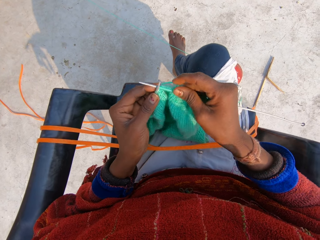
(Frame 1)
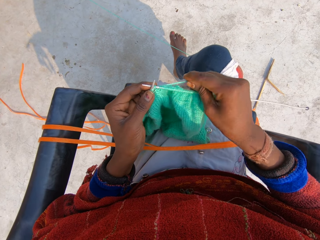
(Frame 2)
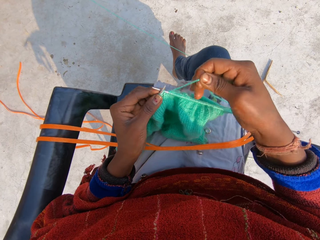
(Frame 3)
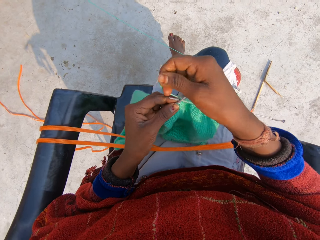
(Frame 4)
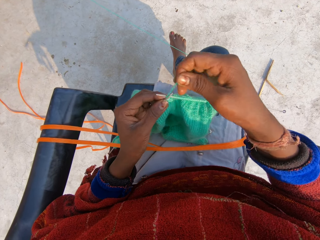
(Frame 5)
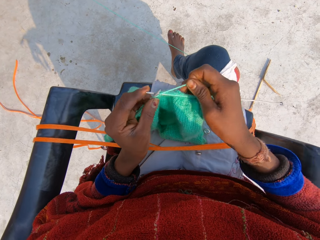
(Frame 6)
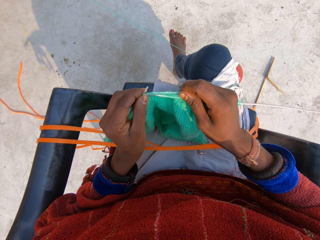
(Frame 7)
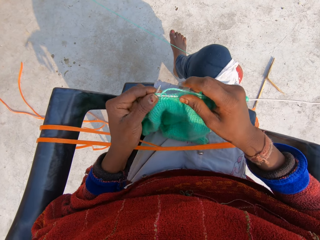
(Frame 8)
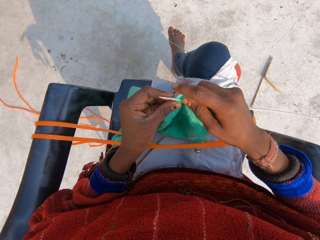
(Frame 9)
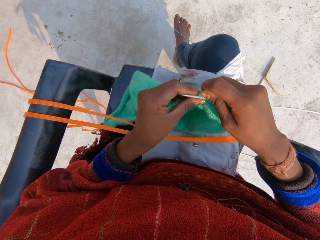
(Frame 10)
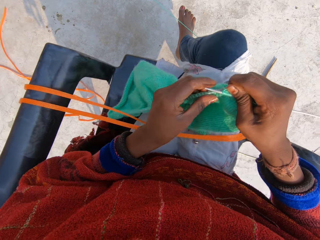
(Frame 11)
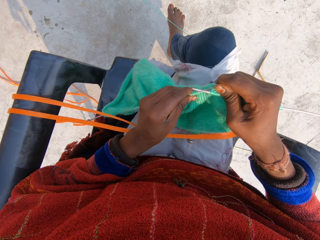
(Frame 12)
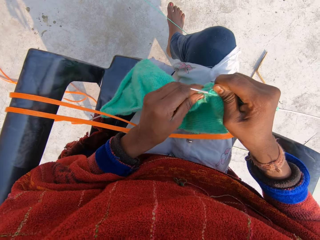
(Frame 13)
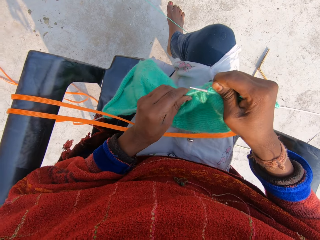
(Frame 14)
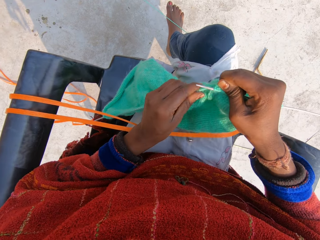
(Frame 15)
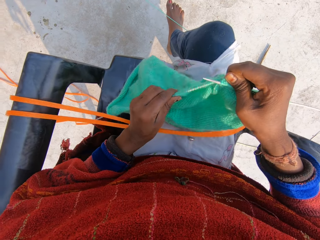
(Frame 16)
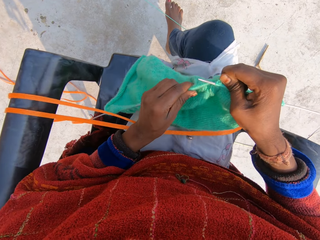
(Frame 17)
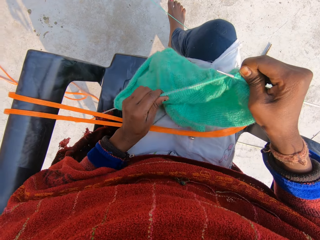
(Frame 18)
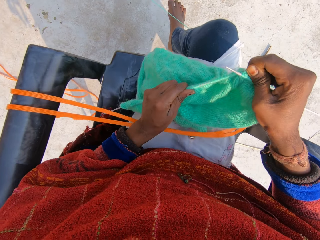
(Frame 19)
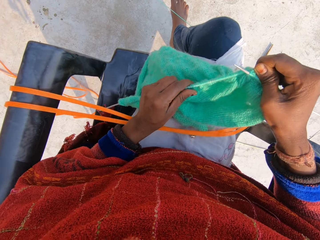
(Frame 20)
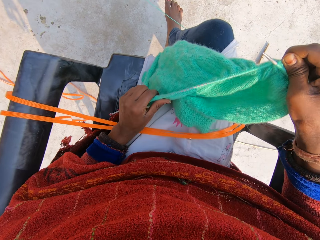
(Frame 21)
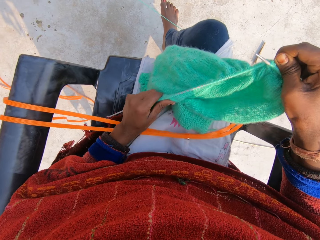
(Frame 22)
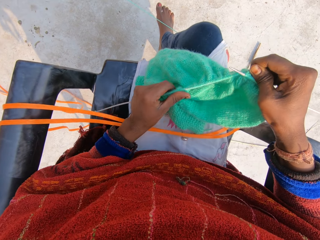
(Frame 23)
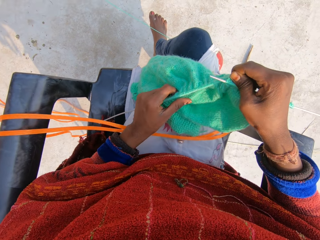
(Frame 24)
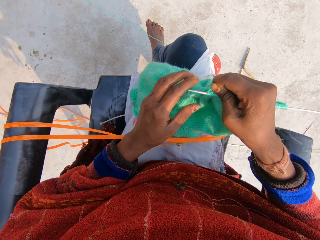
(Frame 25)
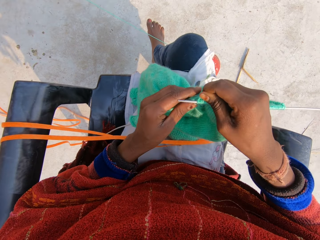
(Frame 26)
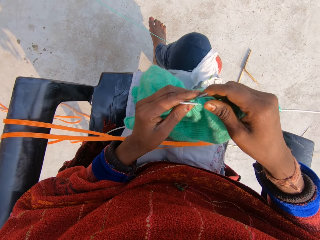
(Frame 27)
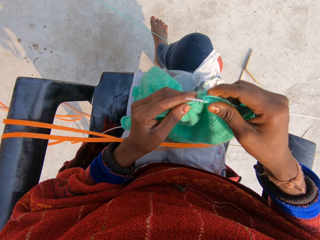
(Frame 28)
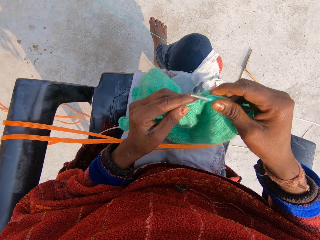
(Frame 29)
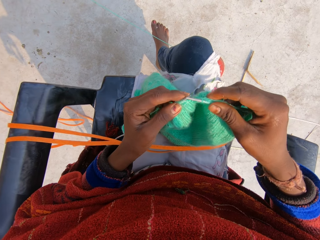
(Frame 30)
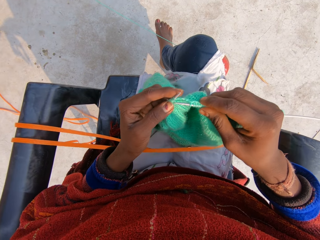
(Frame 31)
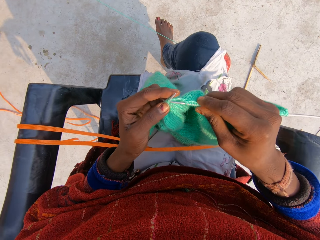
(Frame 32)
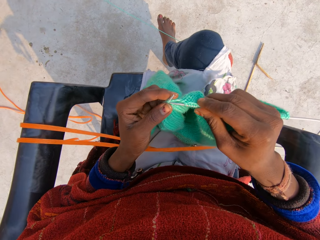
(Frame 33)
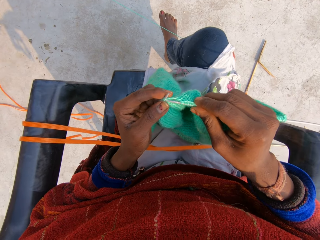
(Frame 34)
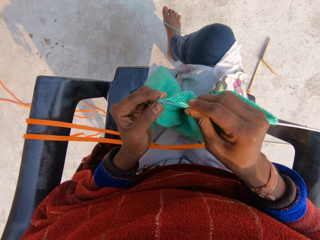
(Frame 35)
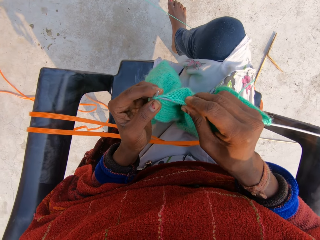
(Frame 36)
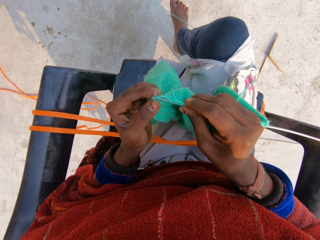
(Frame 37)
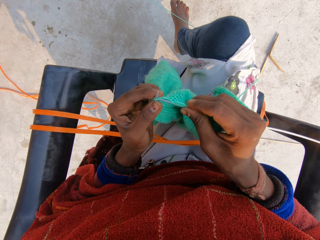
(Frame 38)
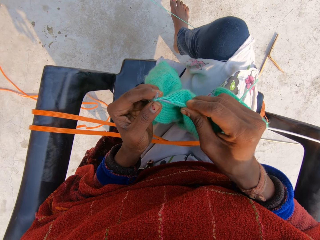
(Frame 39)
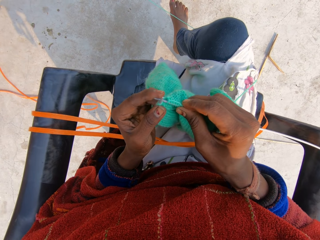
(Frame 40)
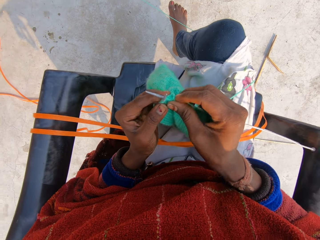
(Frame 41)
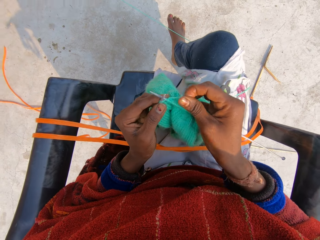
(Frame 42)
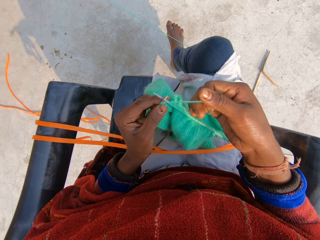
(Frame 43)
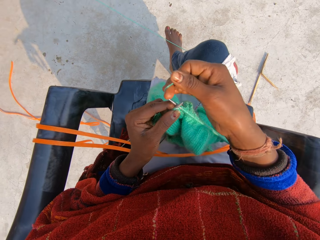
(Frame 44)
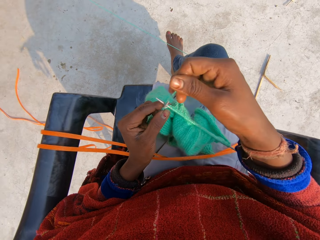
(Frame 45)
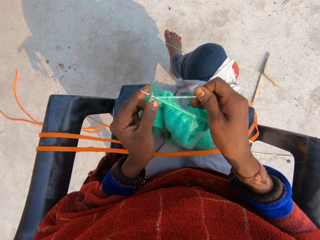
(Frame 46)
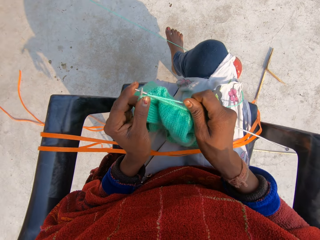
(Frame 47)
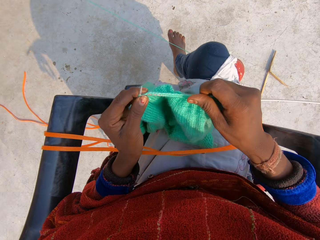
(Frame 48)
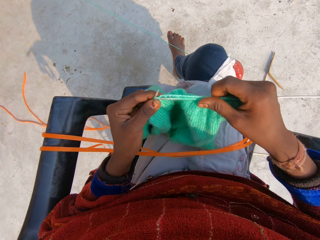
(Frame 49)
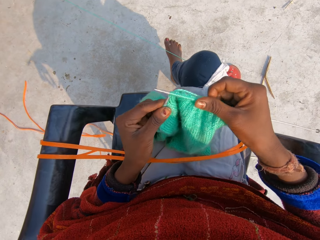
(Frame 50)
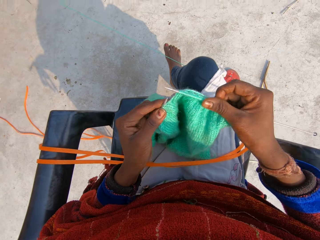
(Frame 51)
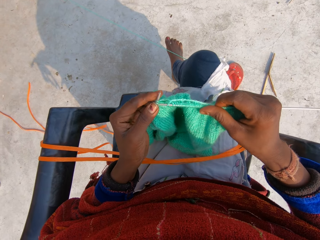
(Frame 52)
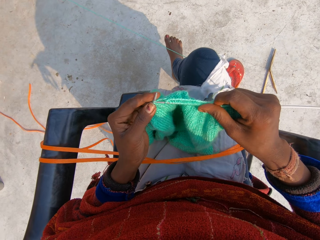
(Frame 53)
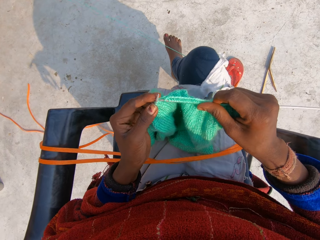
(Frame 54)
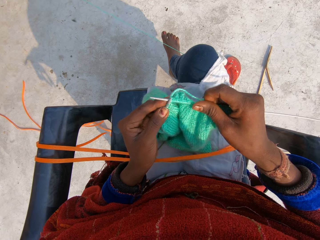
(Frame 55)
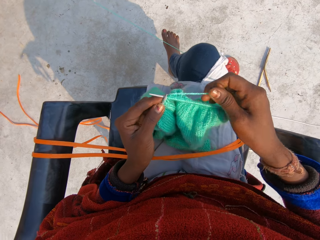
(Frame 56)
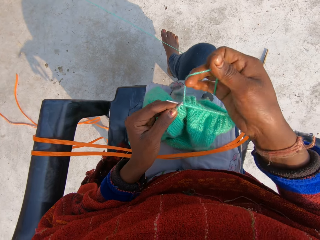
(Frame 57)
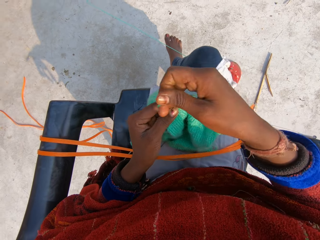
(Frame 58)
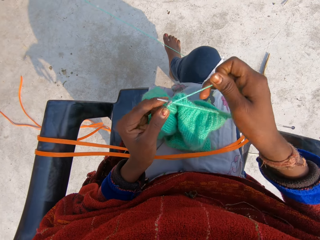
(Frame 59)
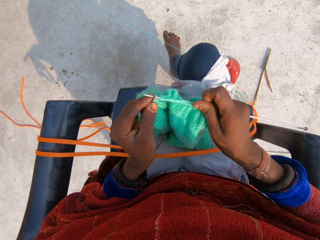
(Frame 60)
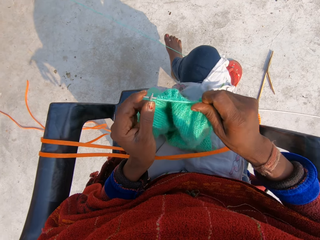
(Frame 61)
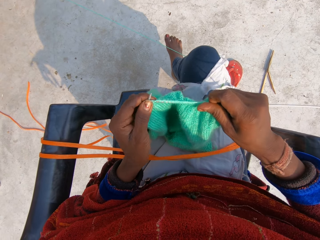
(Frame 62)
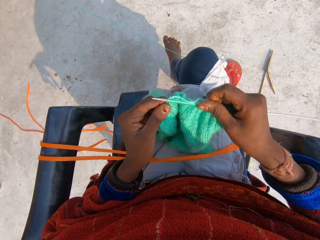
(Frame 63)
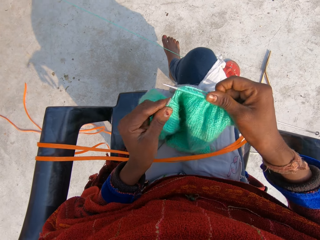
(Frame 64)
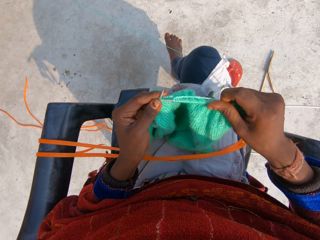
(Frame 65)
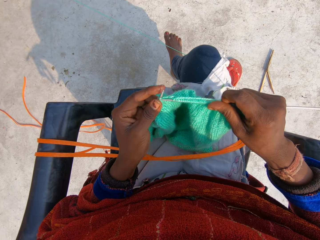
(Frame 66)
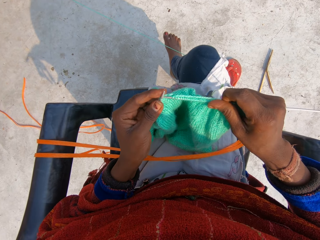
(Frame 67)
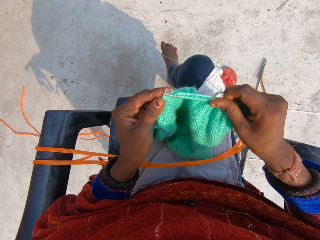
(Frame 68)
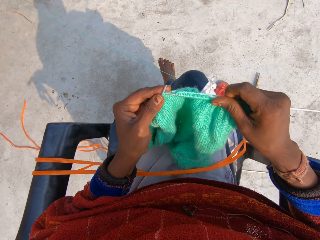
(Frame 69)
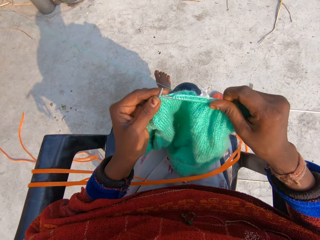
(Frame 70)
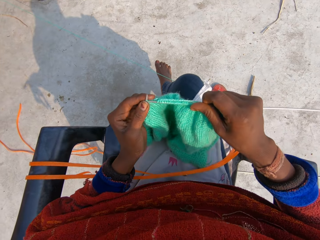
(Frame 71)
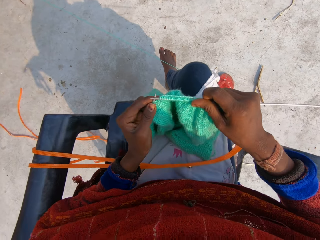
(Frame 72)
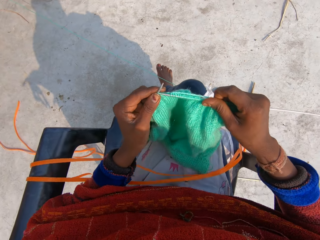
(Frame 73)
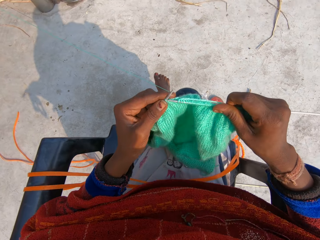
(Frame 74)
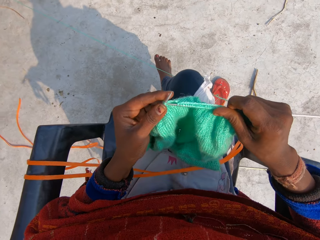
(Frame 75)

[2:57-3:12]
The camera wearer rolls the thread around the crochet. They move the sweater together. They hold the sweater. They sew the sweater. They roll the thread around the crochet. They sew the sweater. They roll the thread around the crochet. They sew the sweater. They continue to knit blue material.

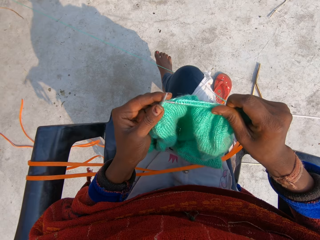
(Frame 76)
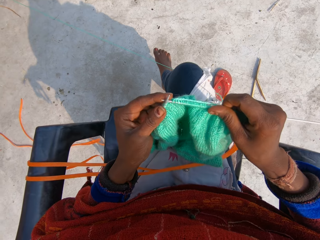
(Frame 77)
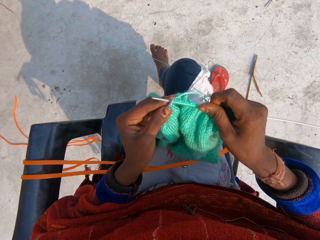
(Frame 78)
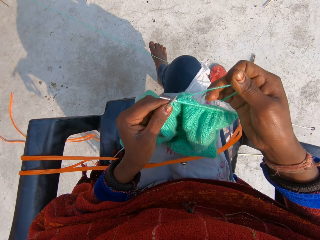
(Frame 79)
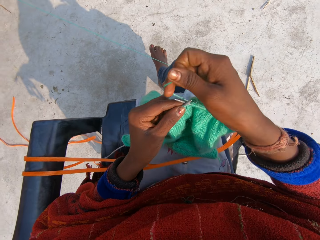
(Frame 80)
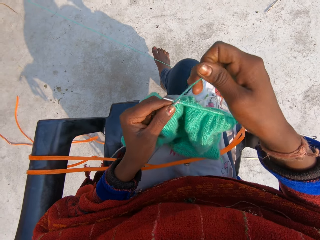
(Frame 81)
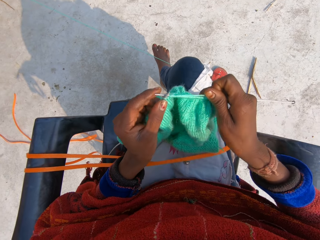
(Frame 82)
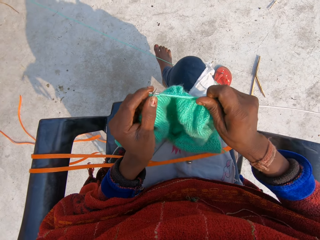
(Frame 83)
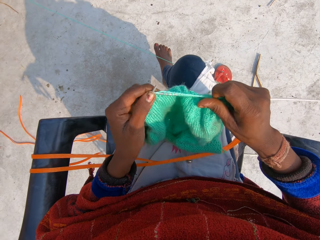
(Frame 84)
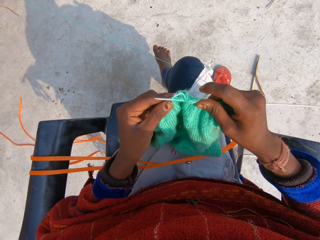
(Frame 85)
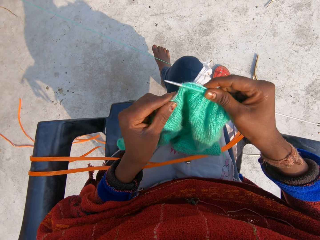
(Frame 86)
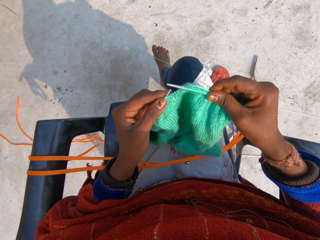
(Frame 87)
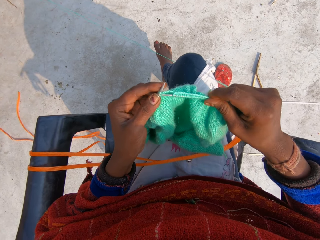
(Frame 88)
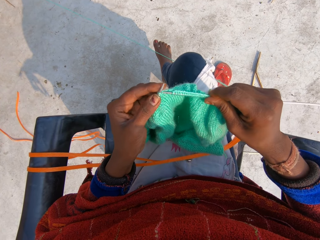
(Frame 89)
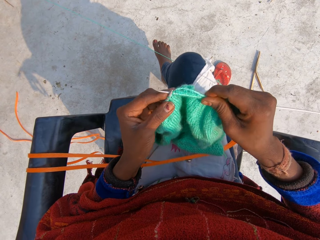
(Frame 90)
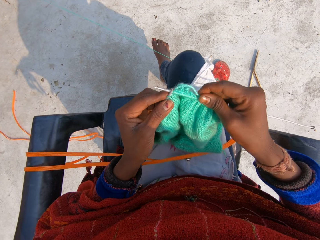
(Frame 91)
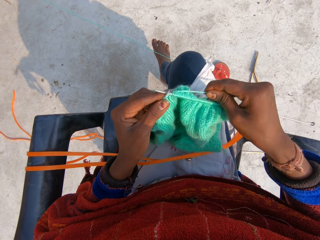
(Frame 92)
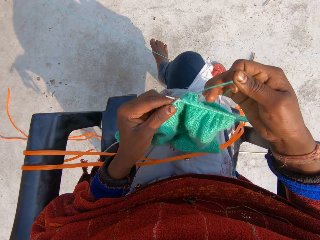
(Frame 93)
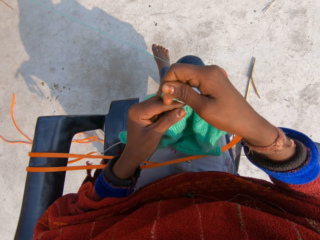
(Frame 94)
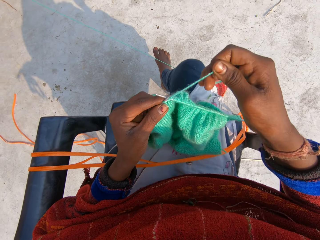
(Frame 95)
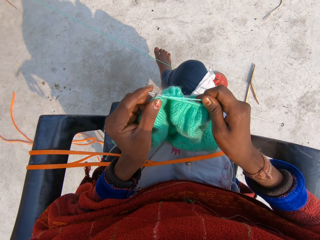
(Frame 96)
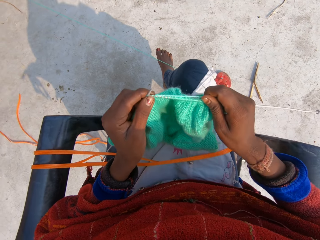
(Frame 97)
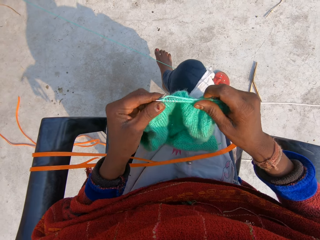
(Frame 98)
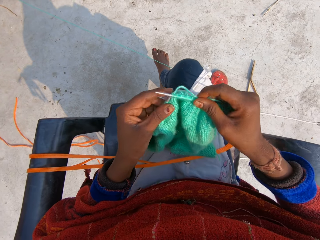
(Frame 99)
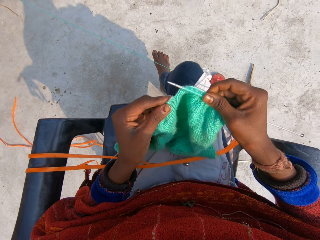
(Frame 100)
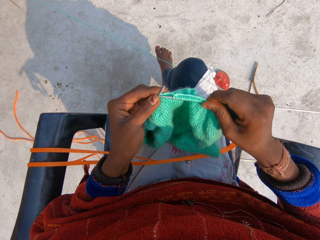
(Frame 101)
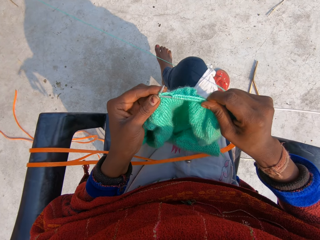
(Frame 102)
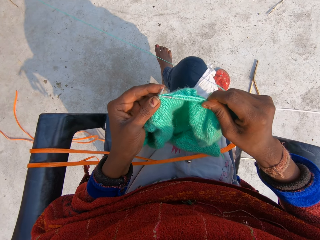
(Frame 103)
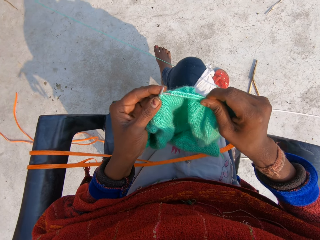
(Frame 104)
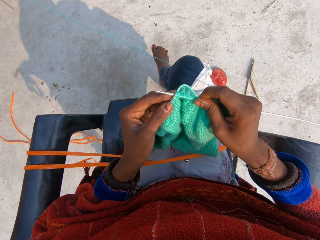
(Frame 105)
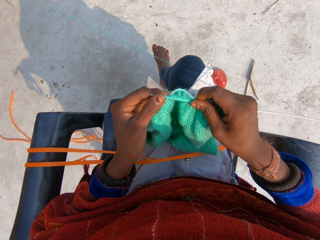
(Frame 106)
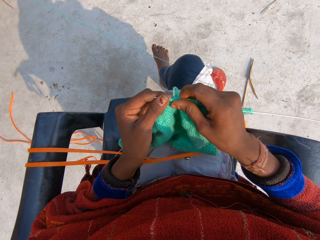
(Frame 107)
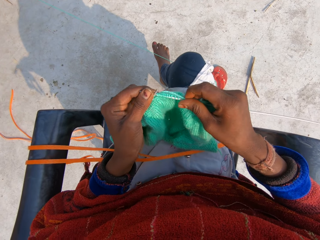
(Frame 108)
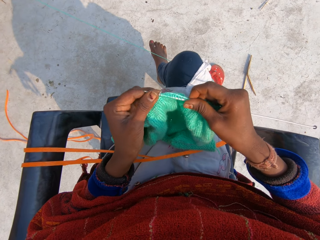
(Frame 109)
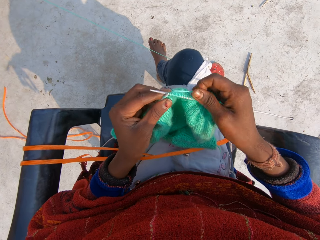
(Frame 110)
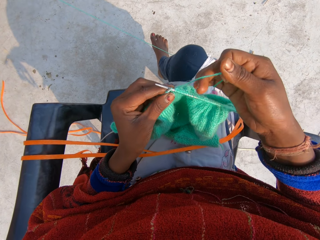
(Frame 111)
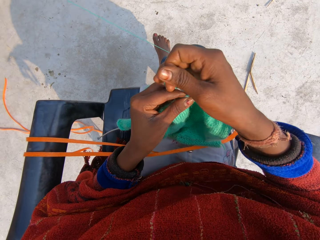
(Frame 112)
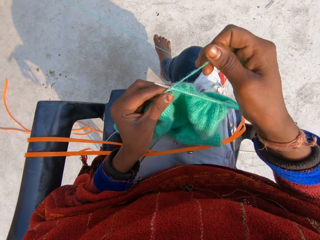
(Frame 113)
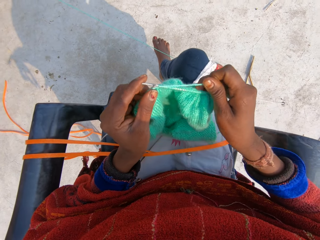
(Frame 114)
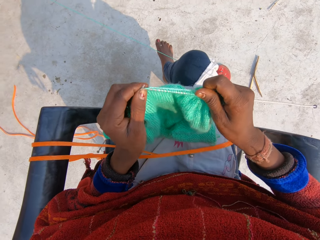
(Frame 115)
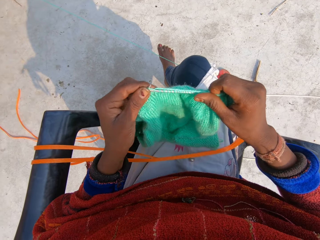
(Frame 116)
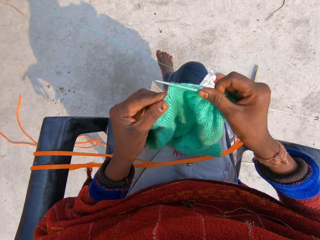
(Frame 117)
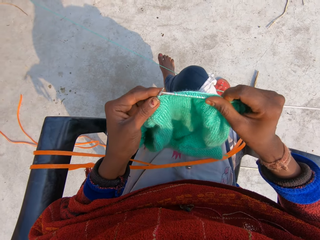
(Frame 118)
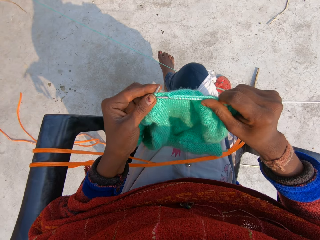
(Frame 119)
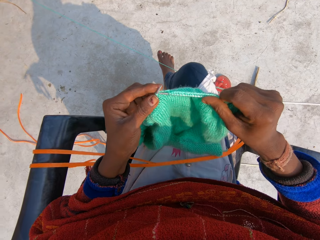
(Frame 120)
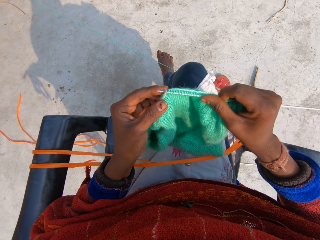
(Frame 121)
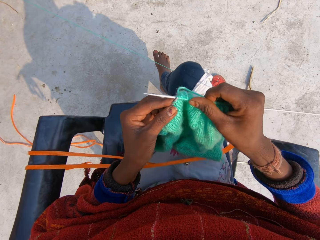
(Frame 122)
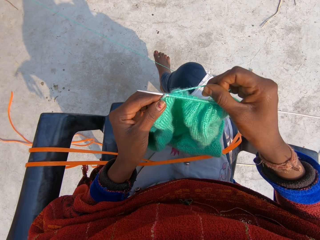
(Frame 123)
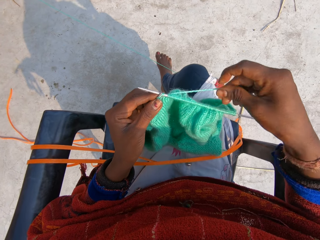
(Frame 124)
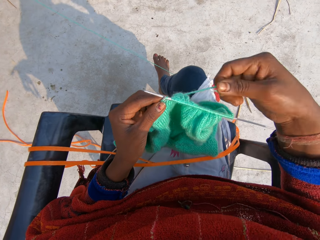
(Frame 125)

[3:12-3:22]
The camera wearer rolls the thread around the crochet. They sew the sweater. They roll the thread around the crochet. They sew the sweater. They roll the thread around the crochet. They sew the sweater.
